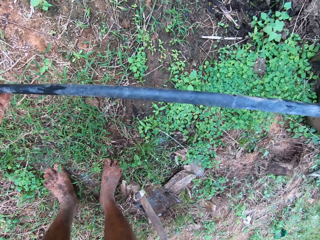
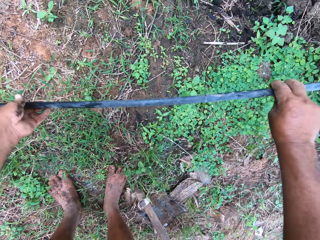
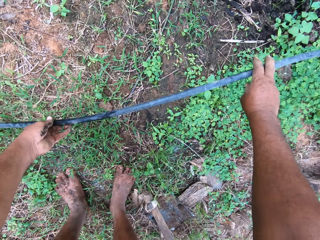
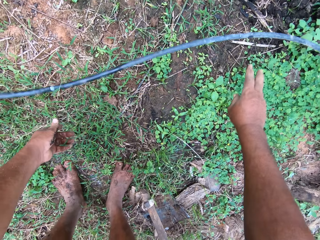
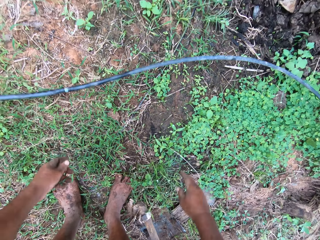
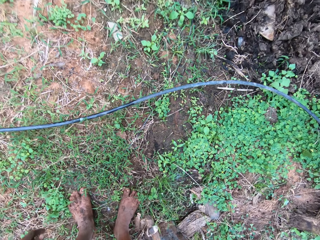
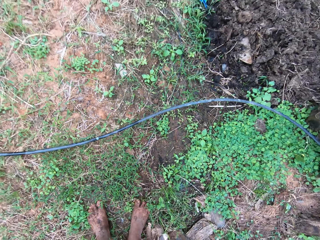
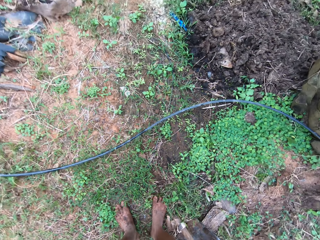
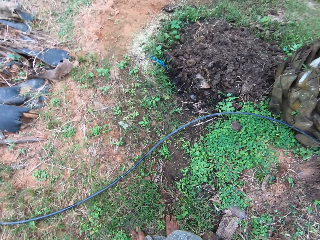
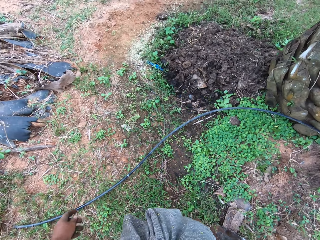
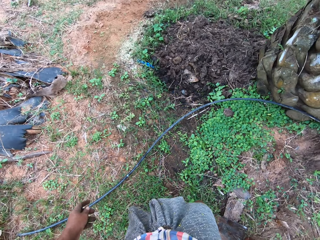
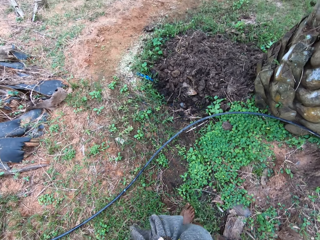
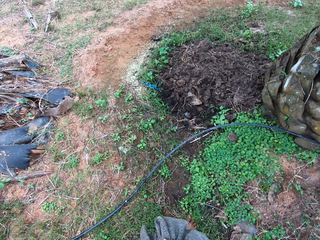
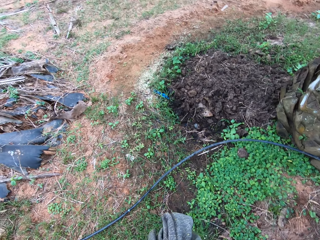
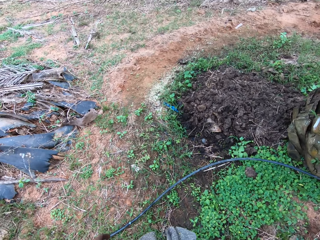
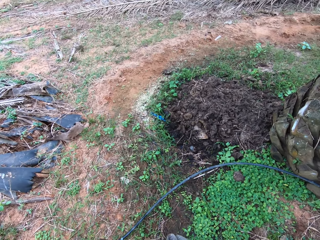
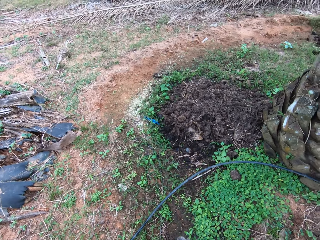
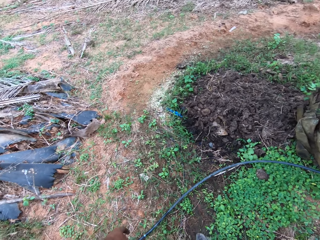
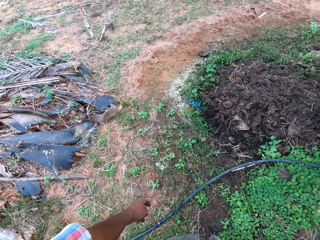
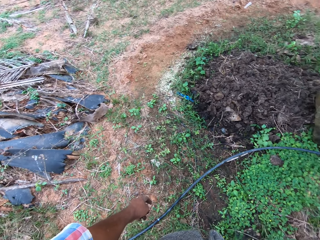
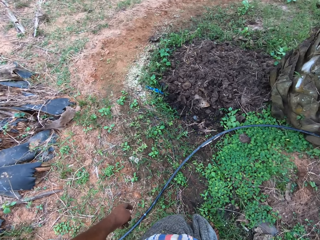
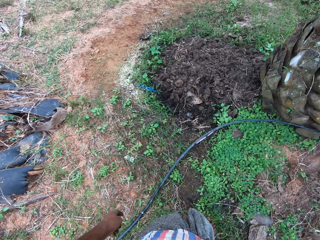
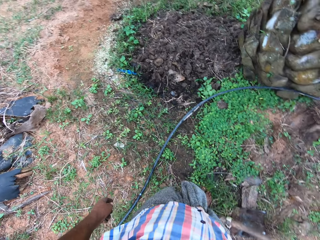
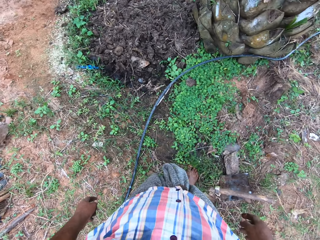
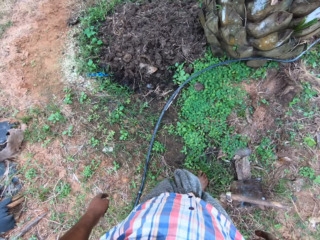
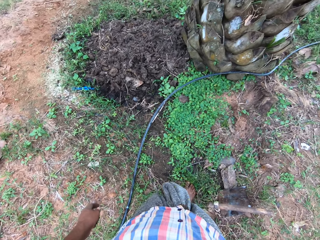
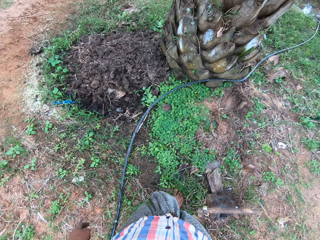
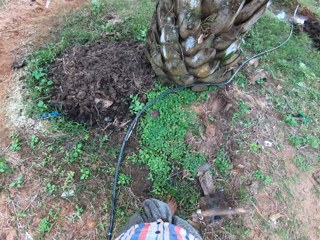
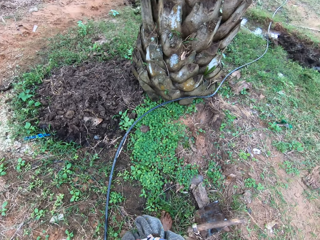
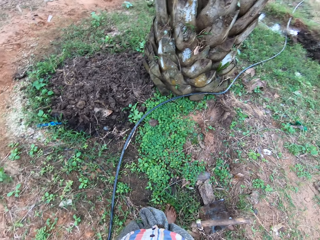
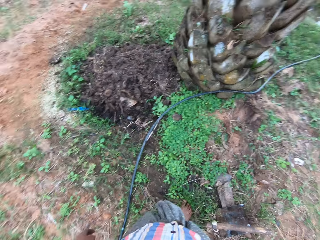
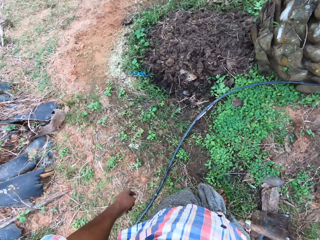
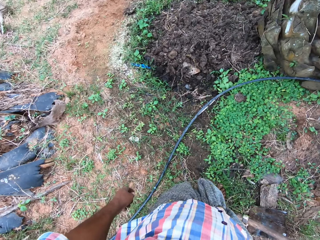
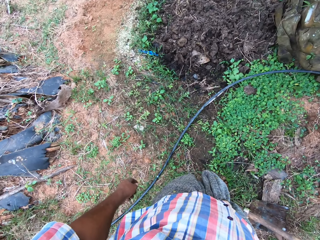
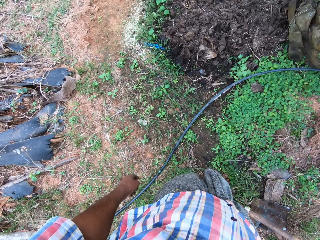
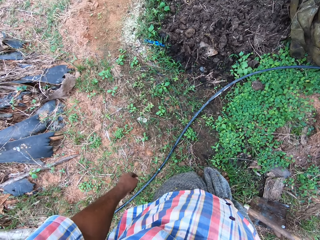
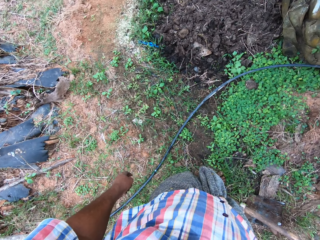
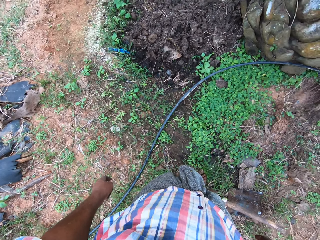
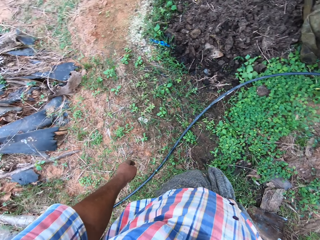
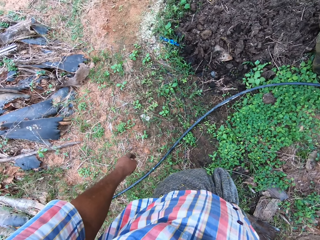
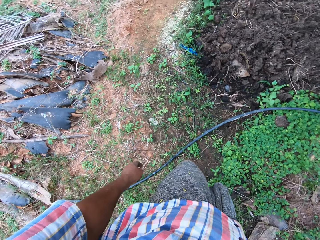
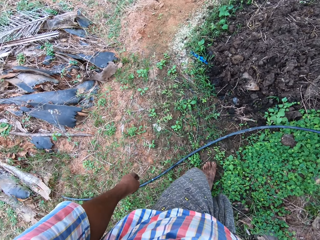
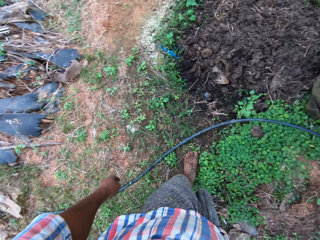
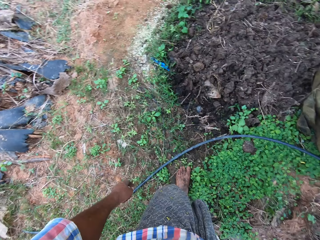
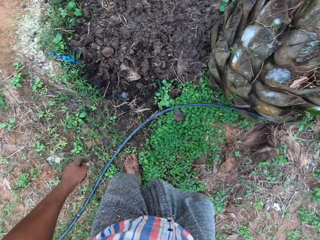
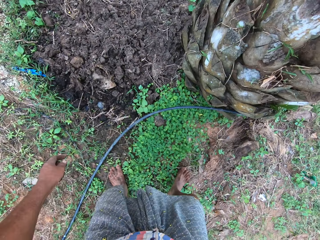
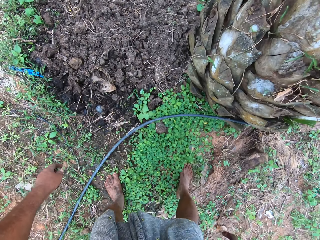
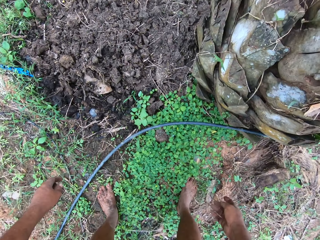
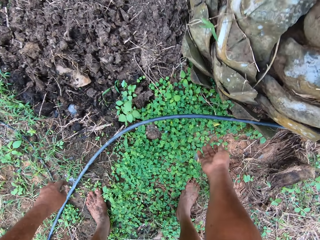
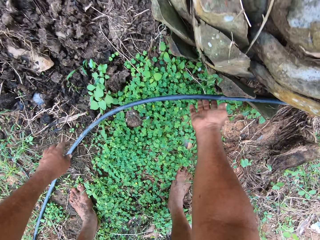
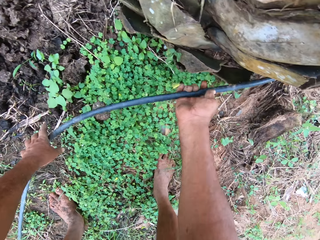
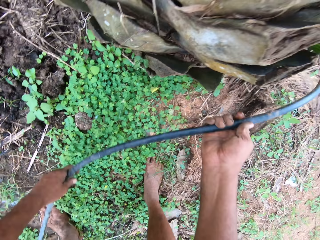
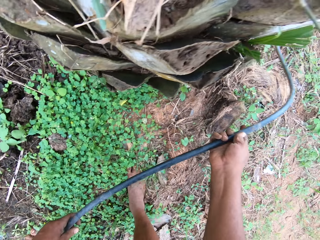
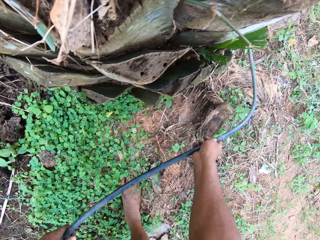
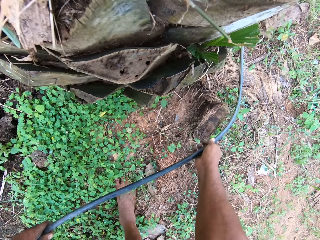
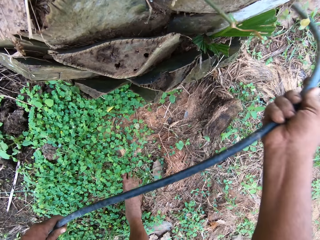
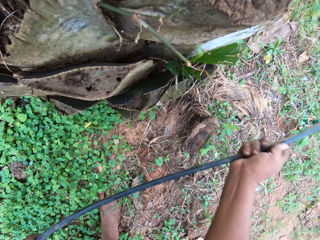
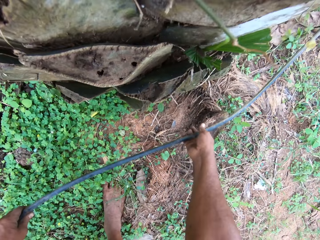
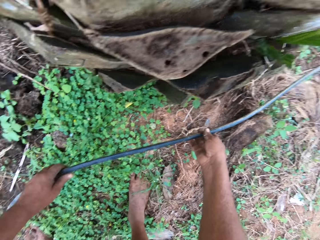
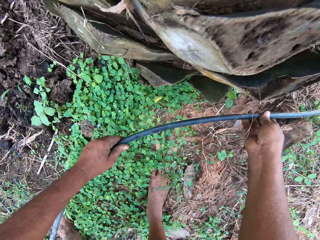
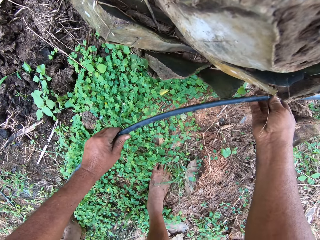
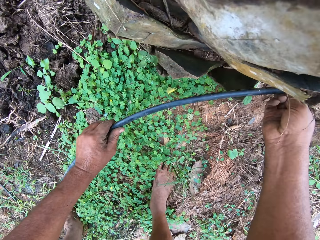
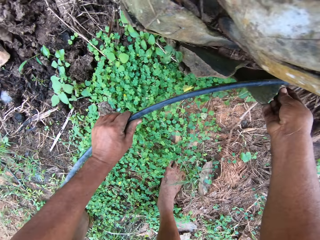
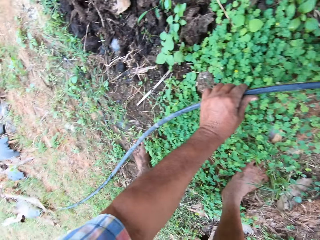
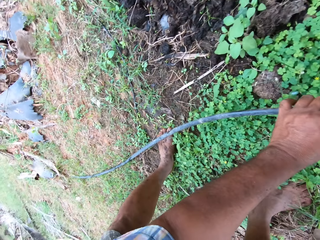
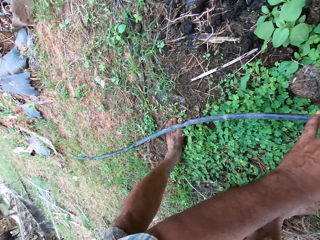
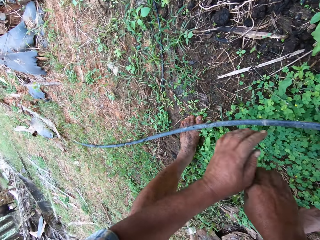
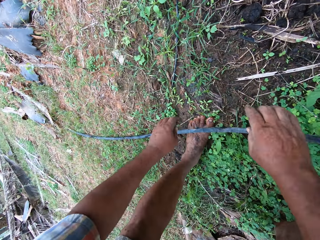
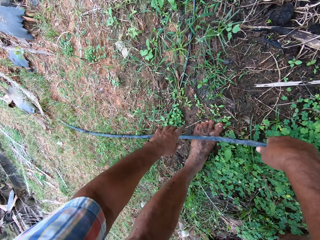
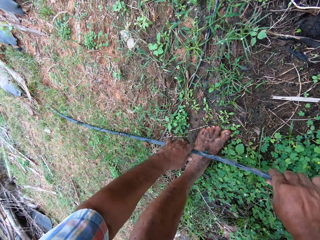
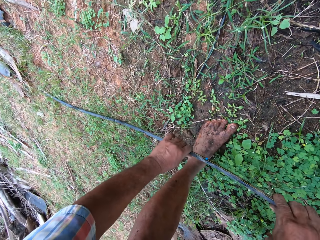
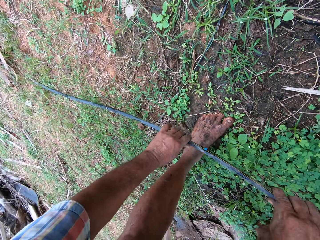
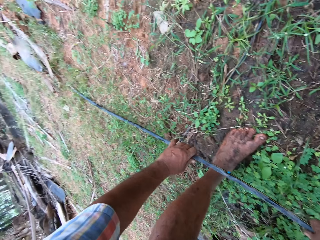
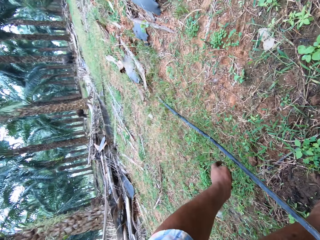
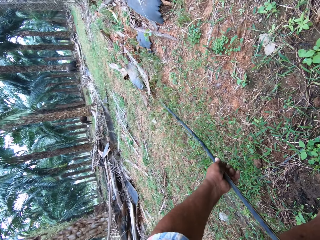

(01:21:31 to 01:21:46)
The camera wearer drops the pipe on the ground. He looks around the garden. He adjusts the pipe with his hands. He puts down the hose pipe.

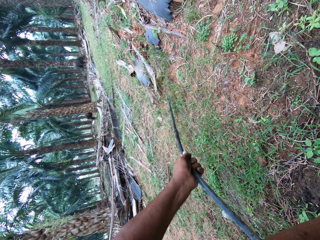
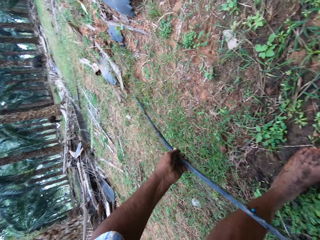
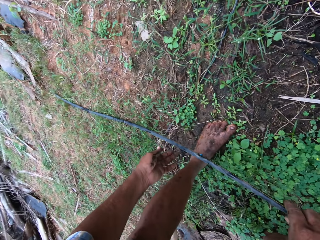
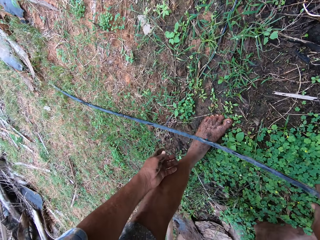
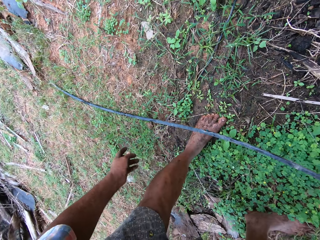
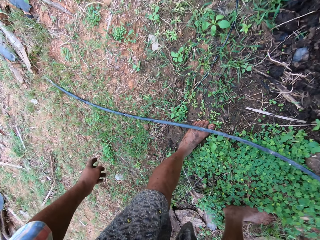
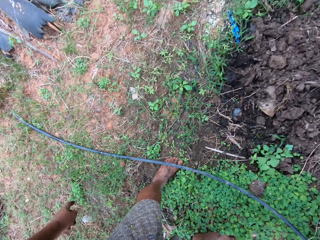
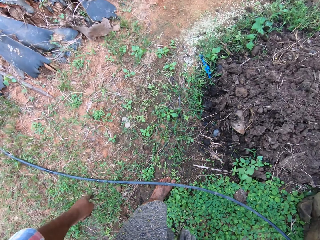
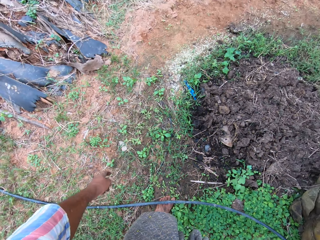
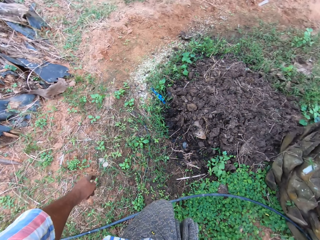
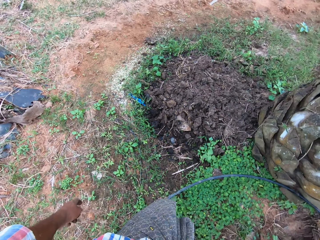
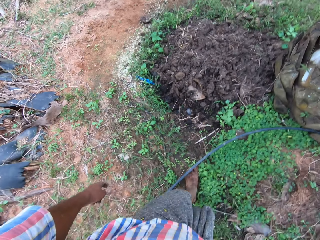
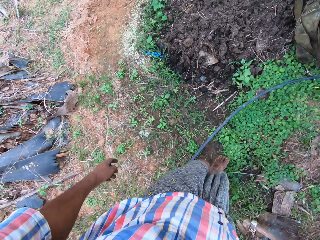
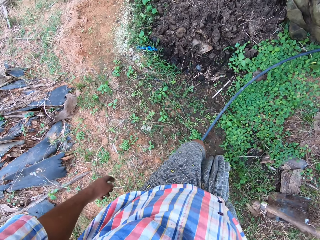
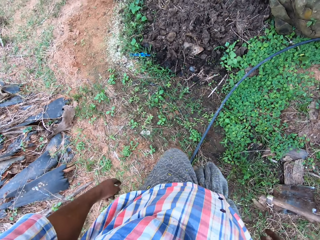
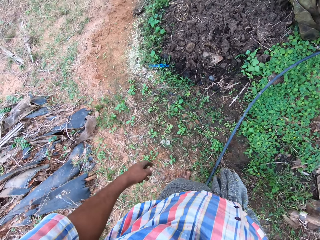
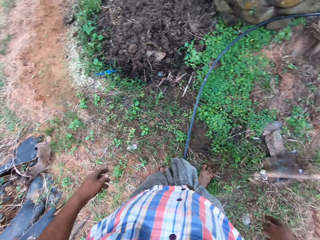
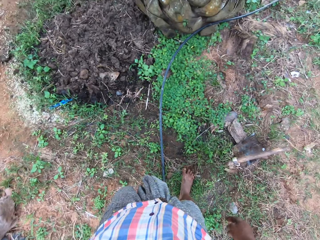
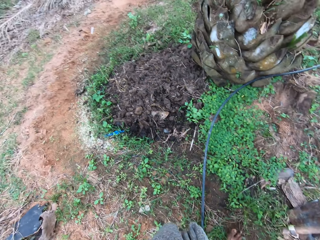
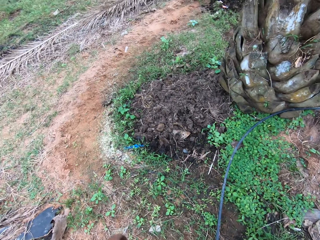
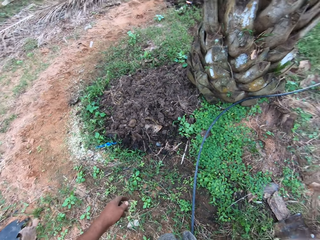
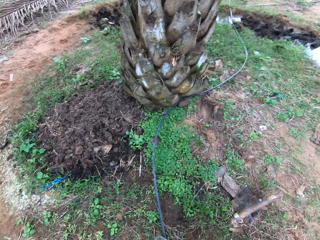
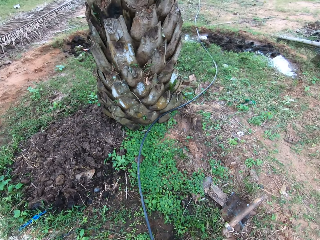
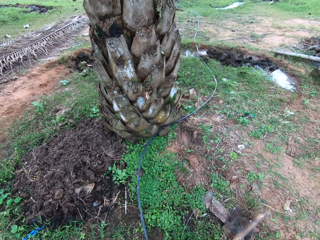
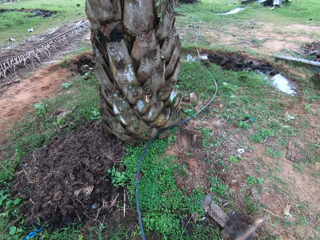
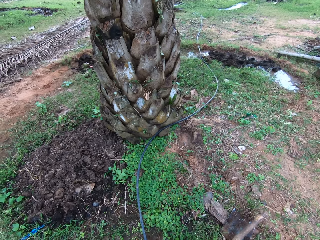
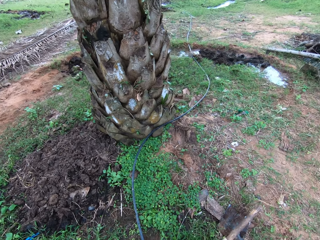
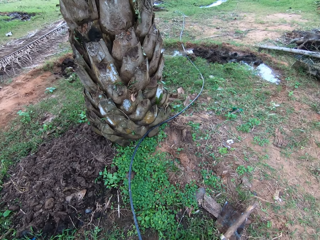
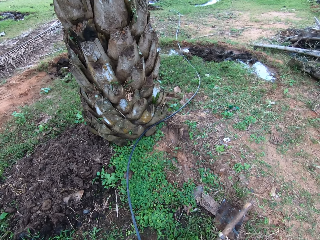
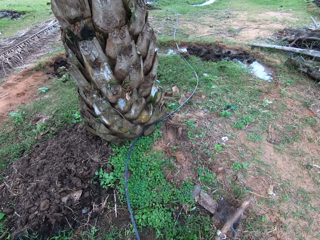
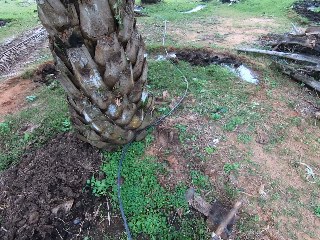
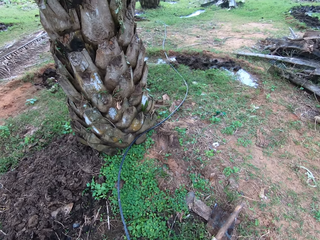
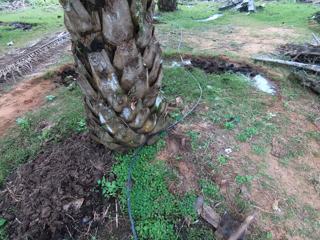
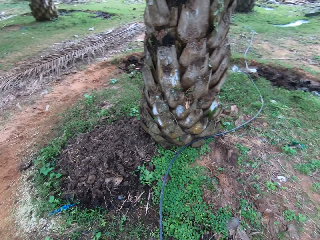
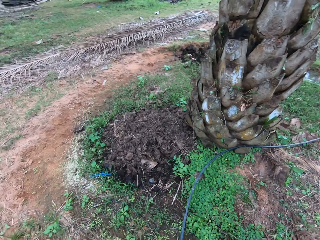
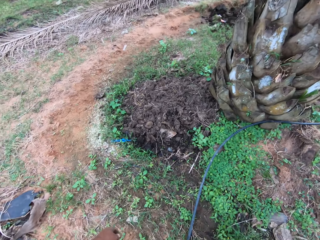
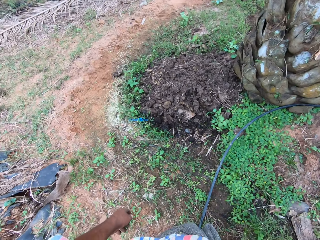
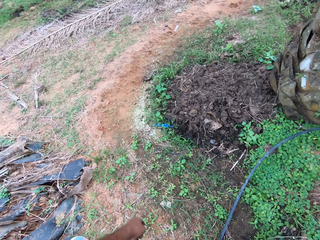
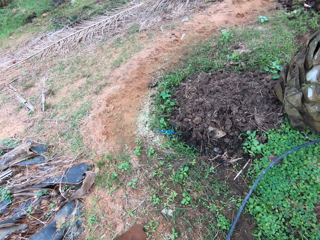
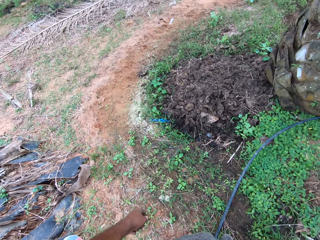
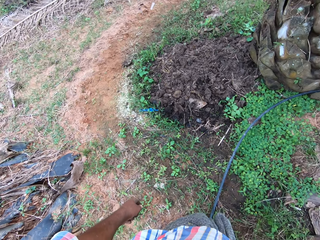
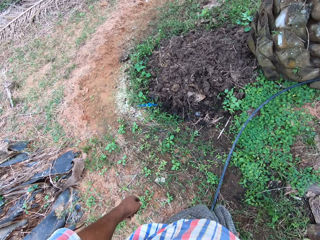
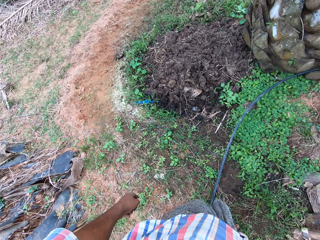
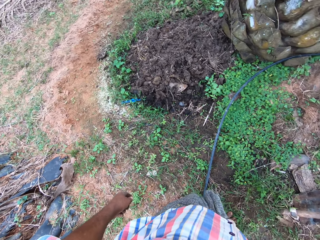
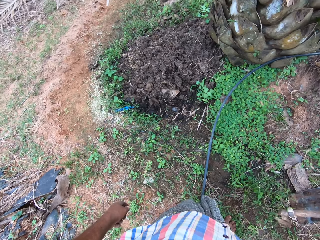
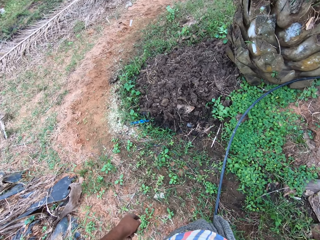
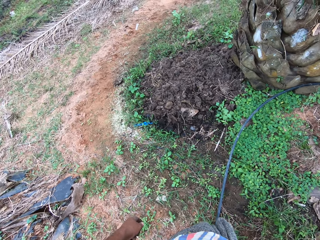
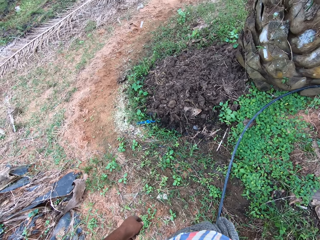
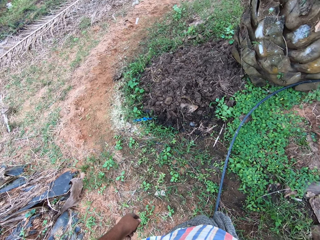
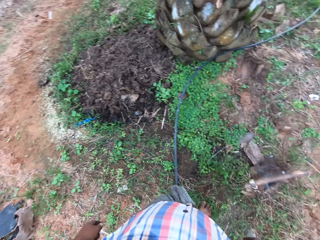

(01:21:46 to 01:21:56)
The camera wearer looks around the garden.
